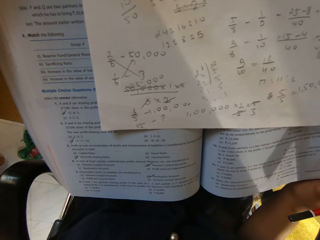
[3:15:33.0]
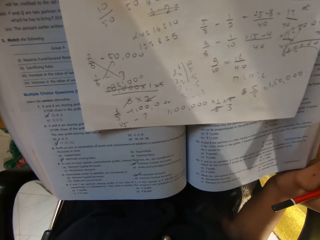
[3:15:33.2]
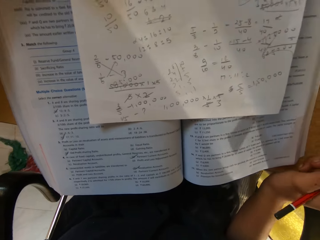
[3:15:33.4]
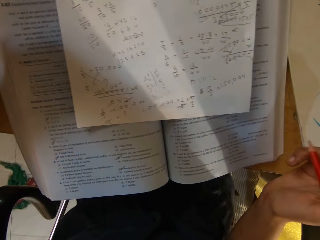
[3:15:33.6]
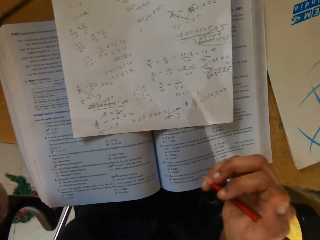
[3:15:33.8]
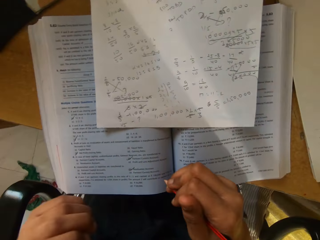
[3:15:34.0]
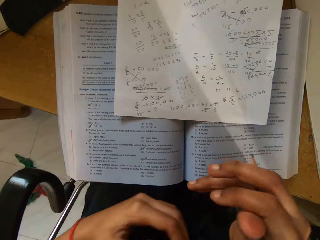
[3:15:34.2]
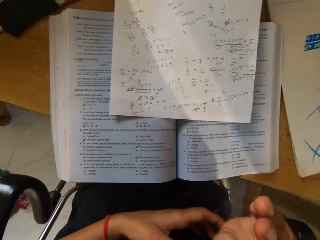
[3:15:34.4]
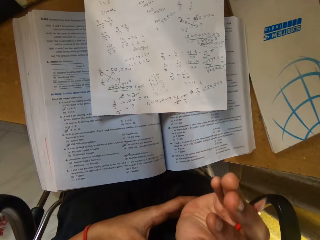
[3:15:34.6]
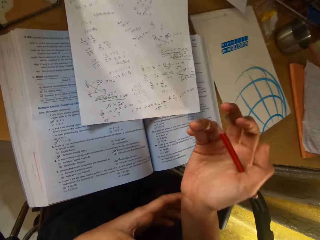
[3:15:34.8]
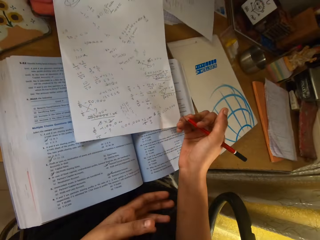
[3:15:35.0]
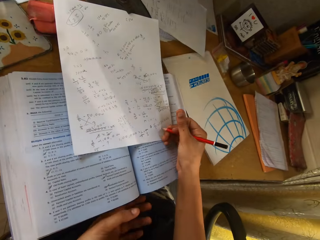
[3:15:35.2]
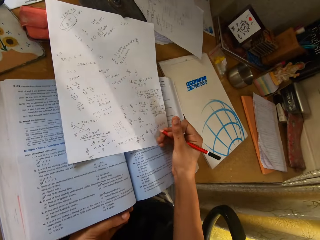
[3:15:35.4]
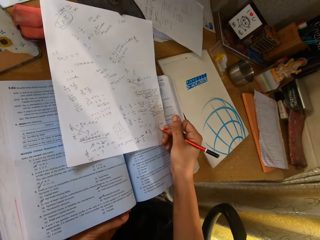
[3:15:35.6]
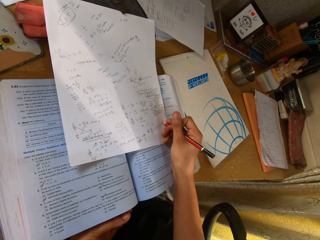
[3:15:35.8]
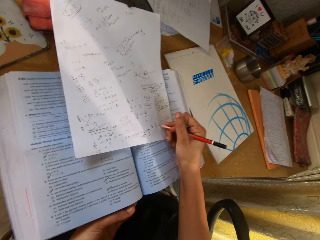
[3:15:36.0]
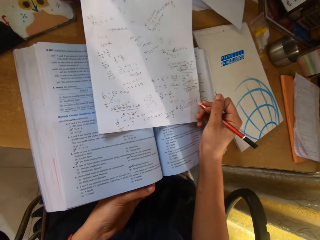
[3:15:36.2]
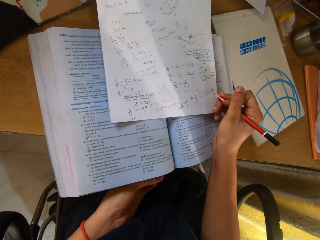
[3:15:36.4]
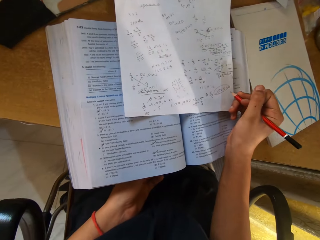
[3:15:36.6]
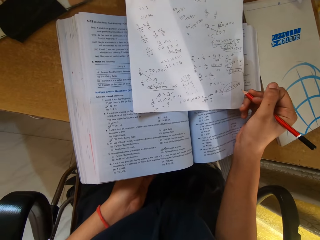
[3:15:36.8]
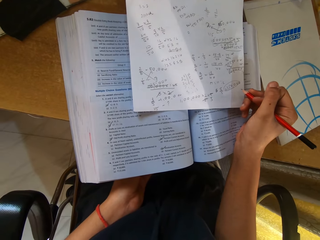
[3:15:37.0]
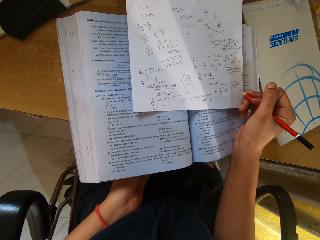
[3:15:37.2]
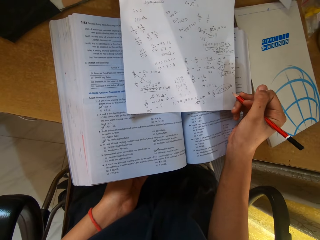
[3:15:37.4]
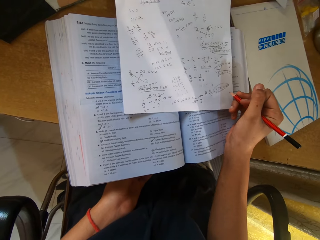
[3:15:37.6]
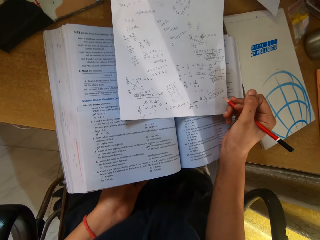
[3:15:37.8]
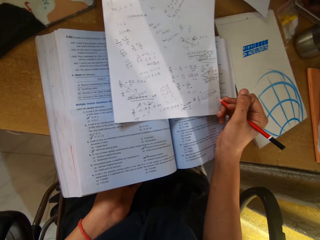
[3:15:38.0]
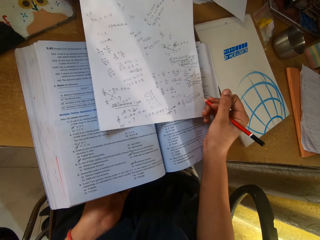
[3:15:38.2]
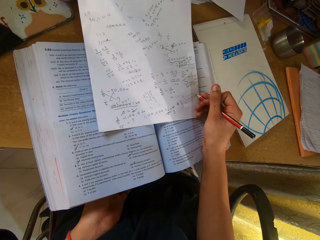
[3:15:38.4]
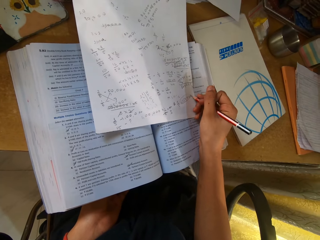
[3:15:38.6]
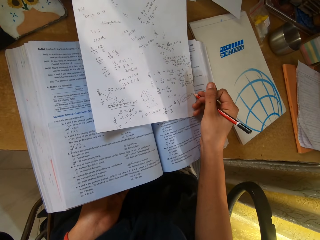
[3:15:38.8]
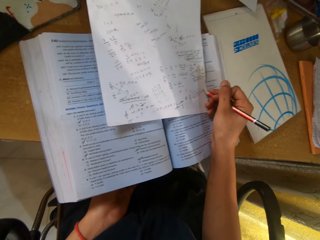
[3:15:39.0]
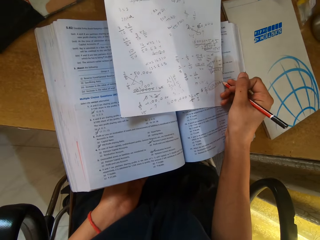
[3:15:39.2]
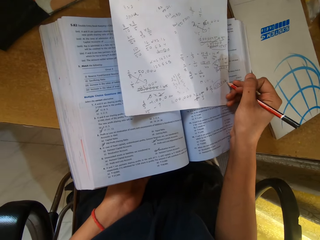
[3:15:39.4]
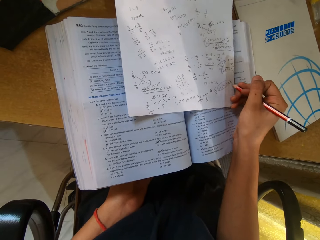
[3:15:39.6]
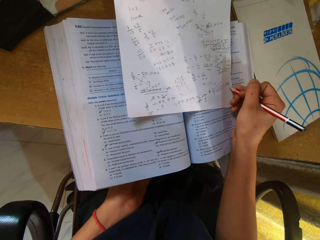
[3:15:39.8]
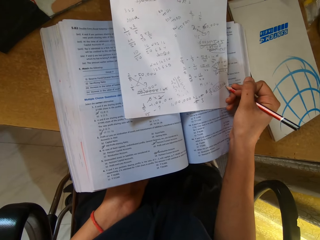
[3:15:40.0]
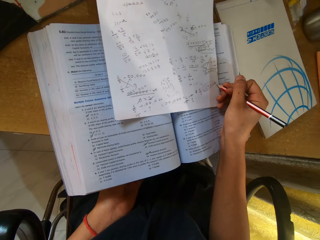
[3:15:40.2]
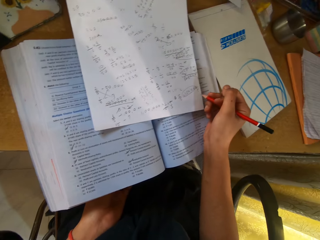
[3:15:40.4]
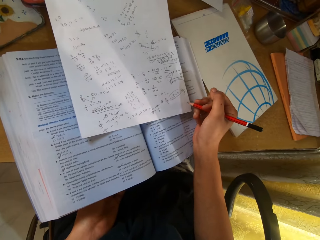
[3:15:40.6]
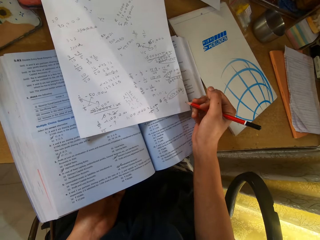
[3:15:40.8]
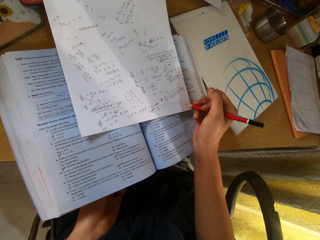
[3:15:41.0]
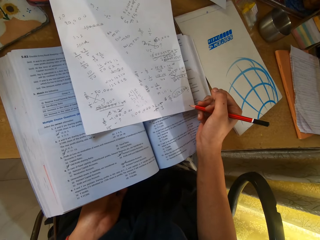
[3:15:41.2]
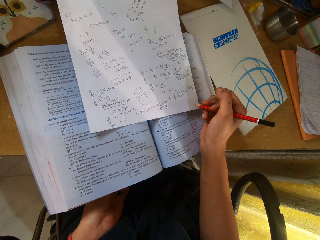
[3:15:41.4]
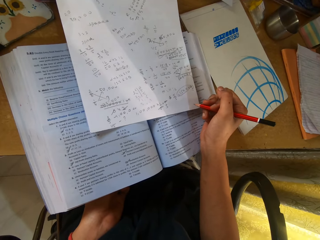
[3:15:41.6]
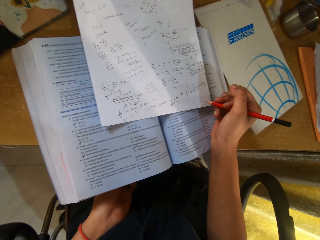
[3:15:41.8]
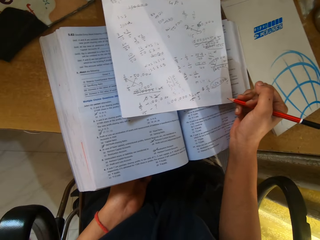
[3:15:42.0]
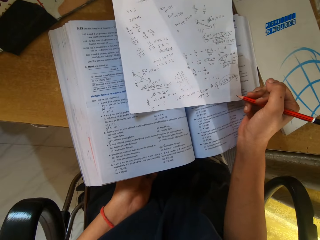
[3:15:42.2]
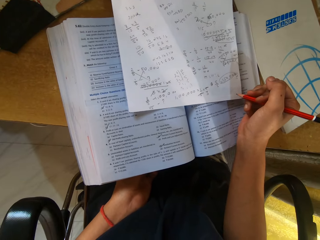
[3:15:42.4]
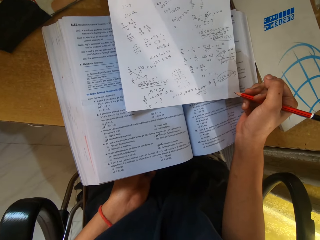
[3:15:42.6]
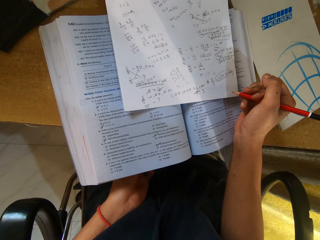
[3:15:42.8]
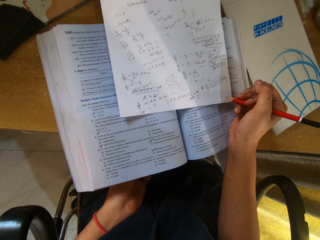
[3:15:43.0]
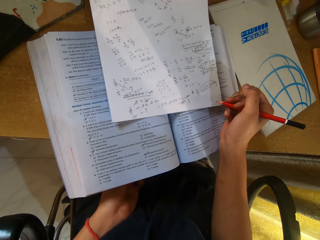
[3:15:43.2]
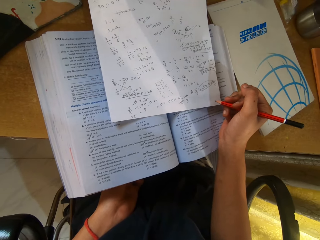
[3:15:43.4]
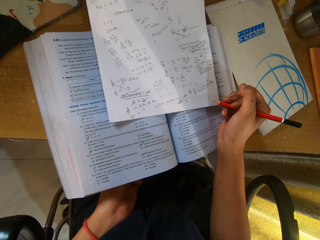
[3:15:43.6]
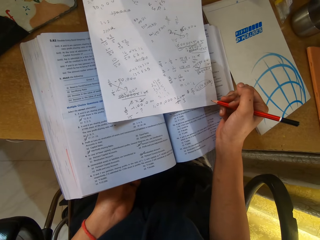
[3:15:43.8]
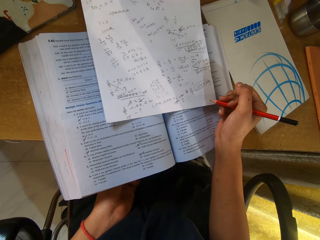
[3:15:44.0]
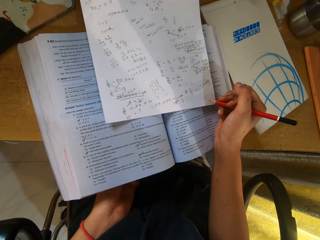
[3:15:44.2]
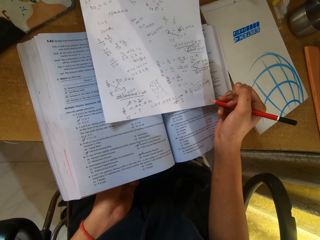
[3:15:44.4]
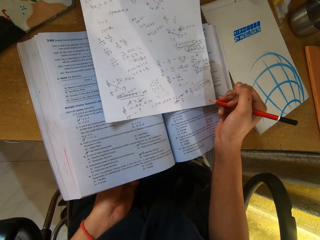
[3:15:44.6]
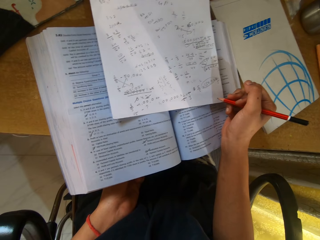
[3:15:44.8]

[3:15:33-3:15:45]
The camera wearer shakes her hands. She writes on a paper with a pencil.

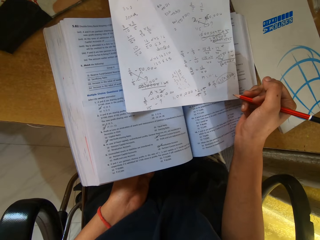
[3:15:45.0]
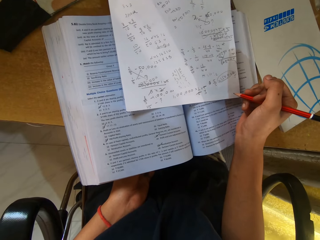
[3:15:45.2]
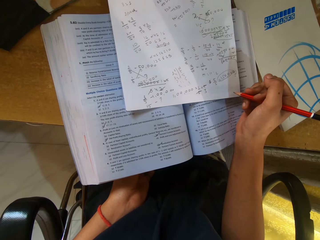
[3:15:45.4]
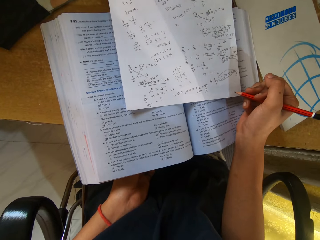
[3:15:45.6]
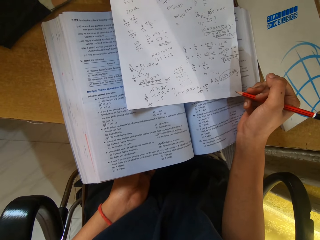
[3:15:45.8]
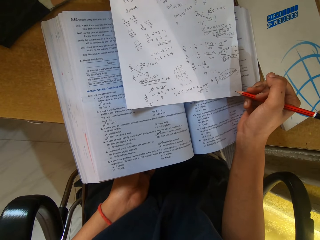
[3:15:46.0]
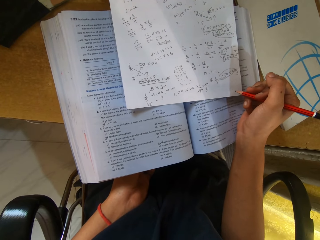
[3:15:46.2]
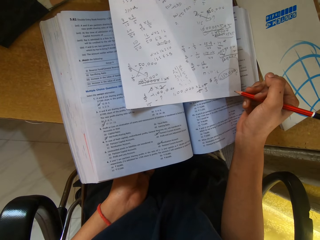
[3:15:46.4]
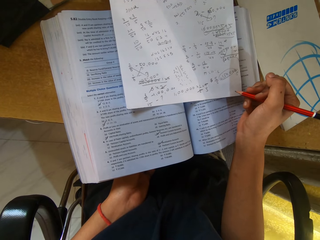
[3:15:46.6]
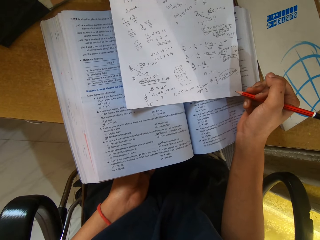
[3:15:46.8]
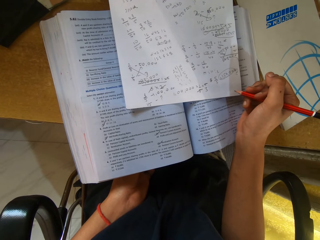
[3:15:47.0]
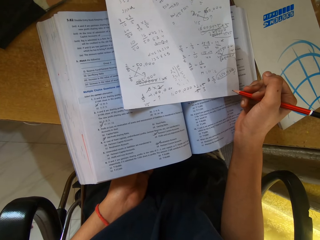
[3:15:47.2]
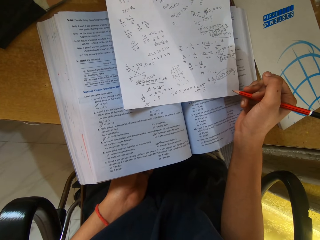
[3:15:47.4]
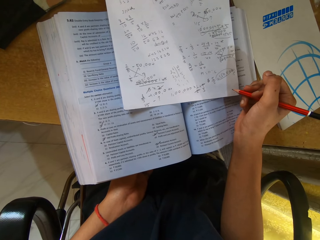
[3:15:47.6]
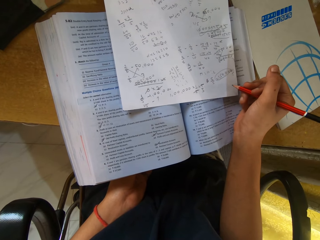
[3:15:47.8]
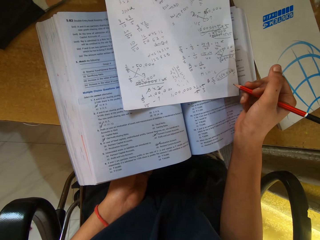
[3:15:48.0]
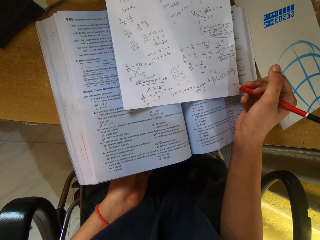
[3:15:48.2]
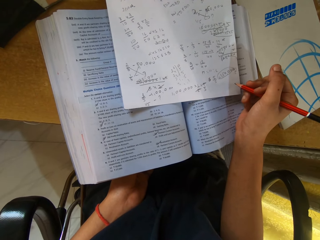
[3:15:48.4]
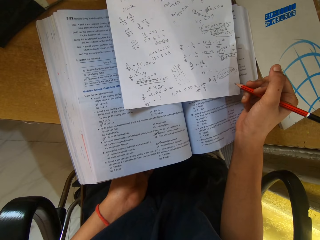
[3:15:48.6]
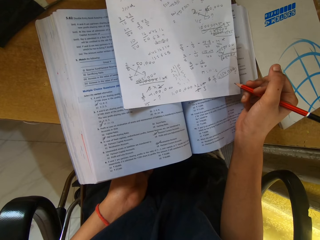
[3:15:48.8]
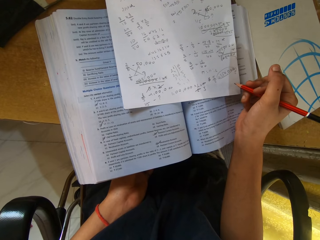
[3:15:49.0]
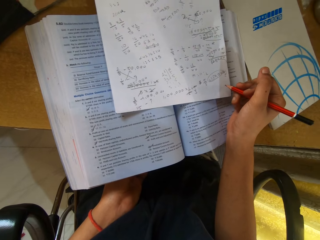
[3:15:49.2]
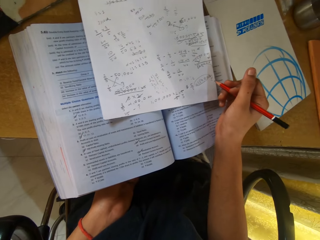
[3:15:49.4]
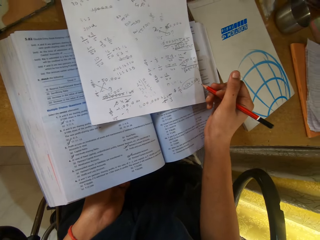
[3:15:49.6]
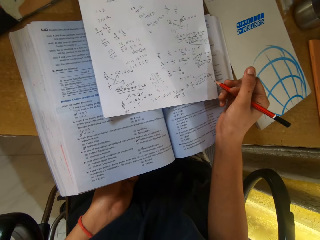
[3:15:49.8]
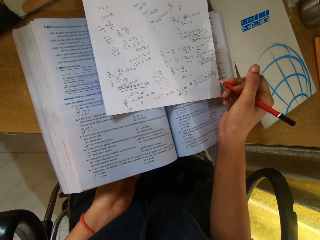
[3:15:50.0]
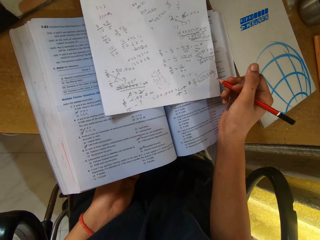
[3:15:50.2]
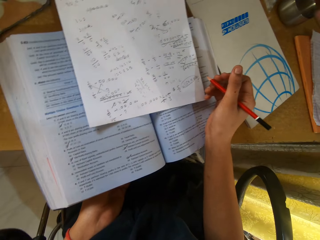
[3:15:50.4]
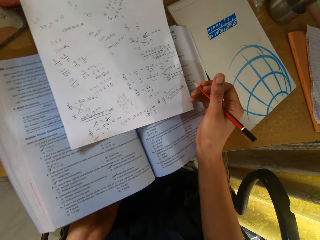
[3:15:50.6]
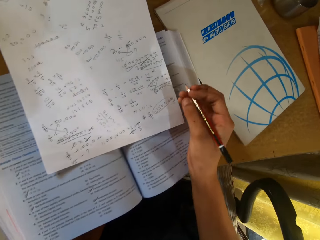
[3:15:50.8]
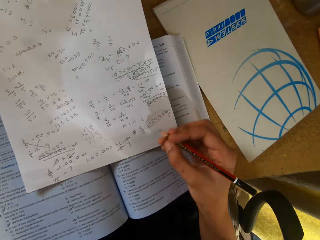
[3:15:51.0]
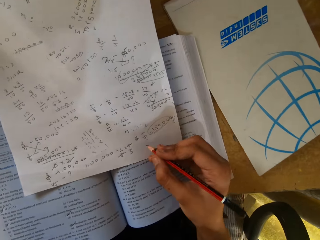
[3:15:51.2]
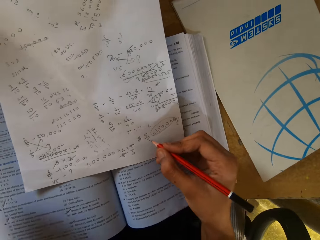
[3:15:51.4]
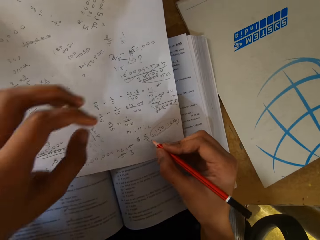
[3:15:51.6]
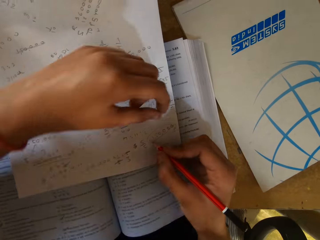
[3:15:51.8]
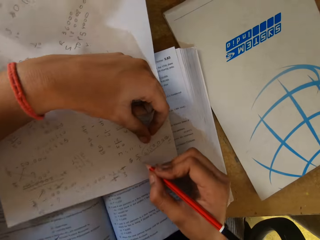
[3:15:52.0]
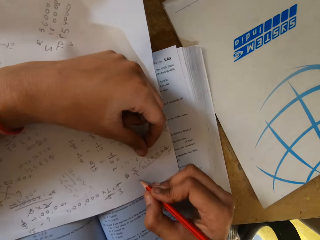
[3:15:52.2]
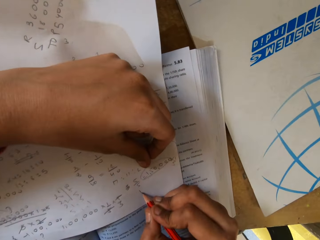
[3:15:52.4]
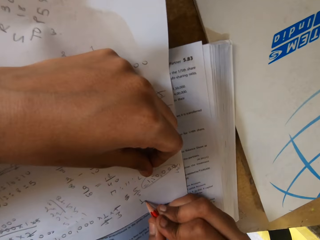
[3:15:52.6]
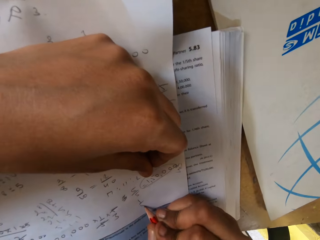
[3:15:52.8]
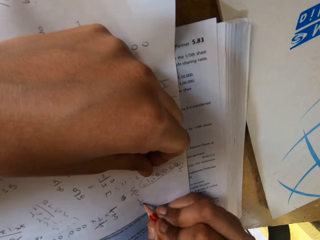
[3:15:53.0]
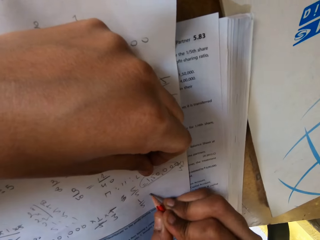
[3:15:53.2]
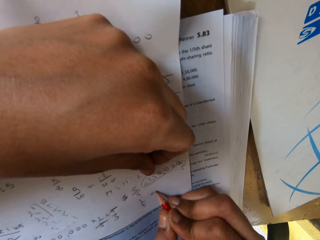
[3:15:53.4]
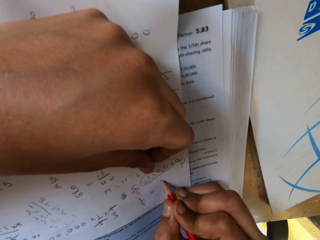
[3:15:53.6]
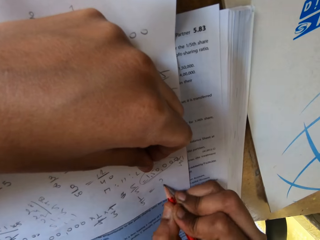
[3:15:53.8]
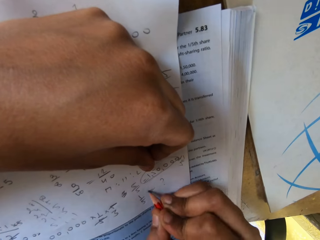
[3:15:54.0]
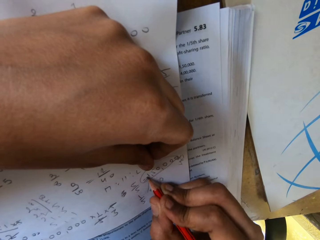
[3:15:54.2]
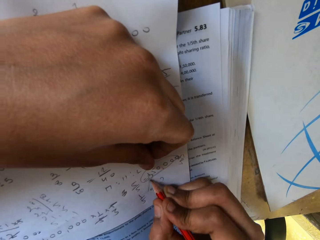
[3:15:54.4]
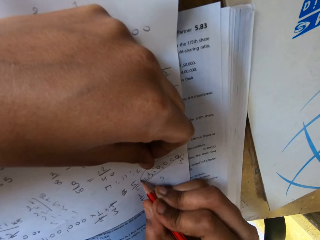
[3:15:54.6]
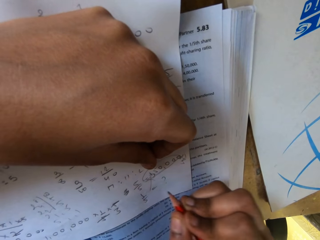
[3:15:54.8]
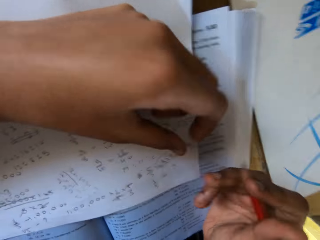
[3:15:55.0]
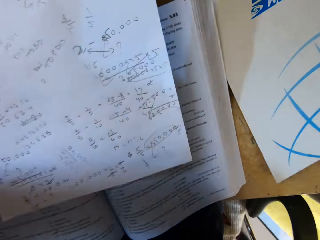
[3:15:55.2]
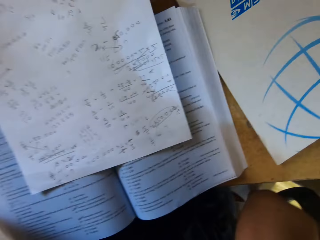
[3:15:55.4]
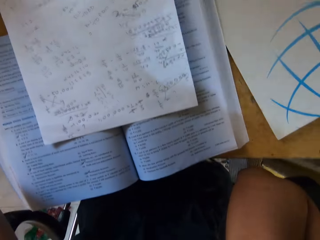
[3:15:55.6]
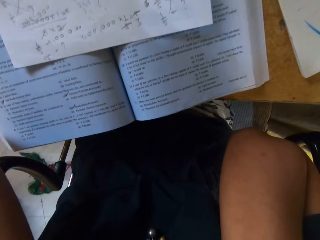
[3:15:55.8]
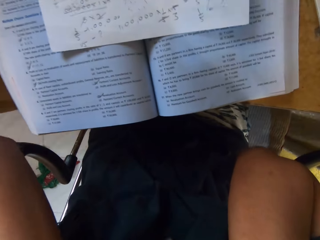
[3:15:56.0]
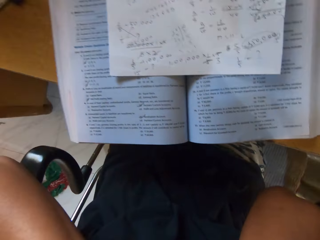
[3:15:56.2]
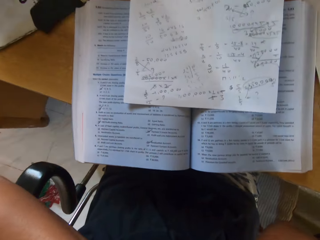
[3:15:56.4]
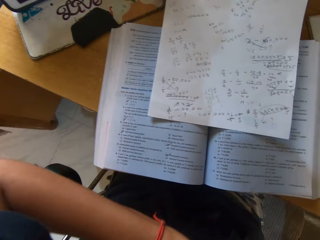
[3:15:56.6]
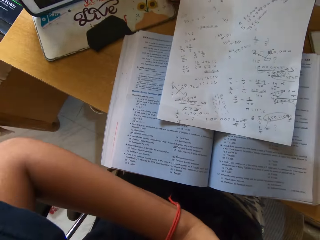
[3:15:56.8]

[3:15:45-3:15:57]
The camera wearer places a hand on the paper. They write on the paper with a pencil.
